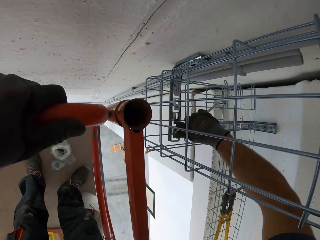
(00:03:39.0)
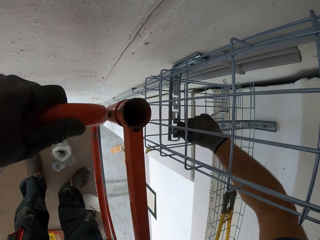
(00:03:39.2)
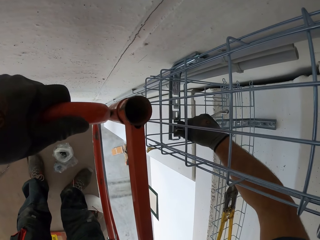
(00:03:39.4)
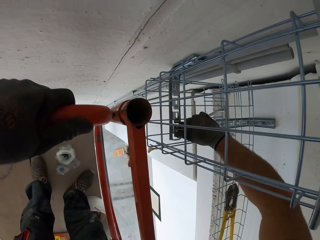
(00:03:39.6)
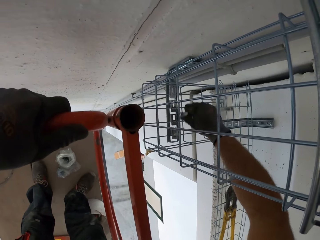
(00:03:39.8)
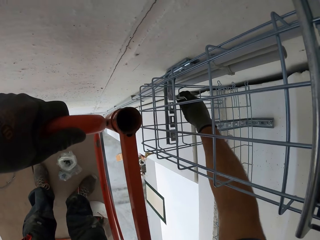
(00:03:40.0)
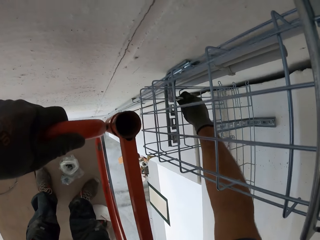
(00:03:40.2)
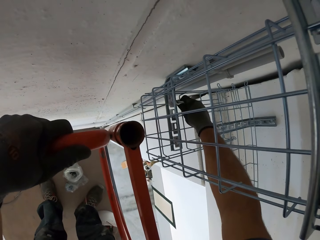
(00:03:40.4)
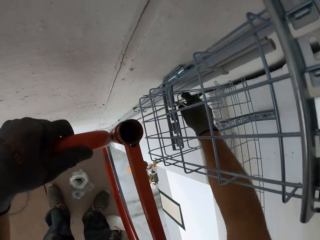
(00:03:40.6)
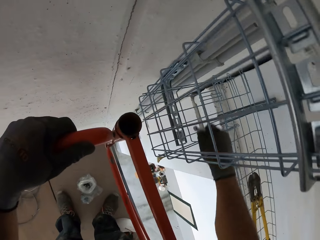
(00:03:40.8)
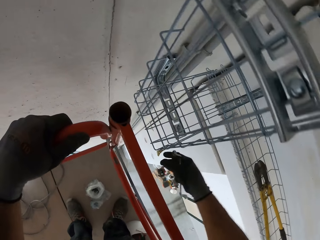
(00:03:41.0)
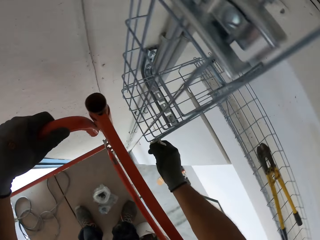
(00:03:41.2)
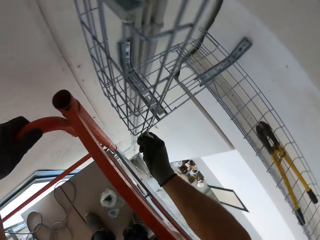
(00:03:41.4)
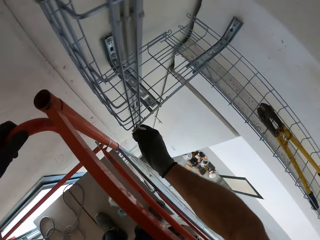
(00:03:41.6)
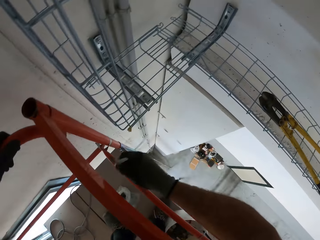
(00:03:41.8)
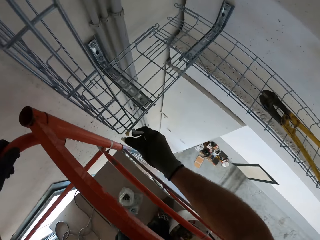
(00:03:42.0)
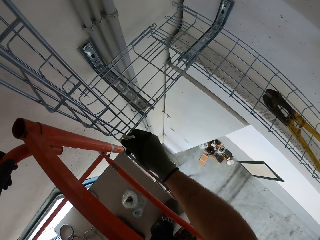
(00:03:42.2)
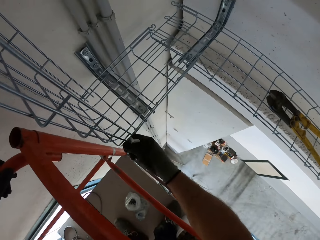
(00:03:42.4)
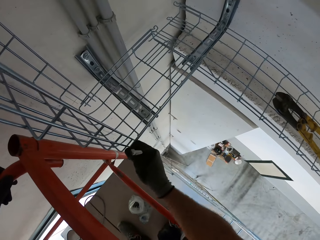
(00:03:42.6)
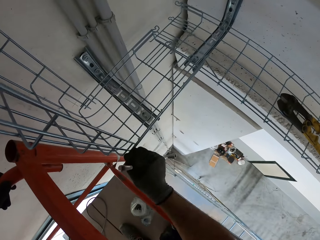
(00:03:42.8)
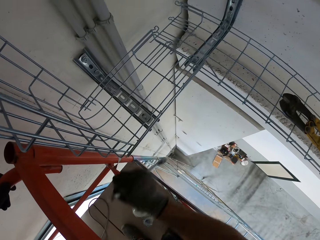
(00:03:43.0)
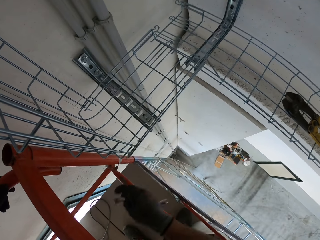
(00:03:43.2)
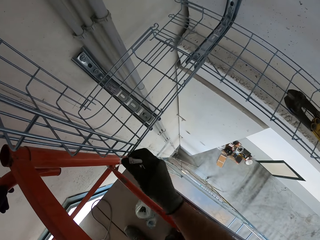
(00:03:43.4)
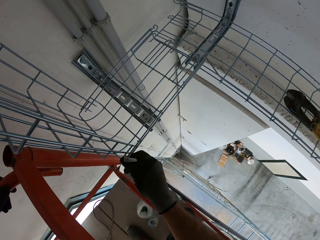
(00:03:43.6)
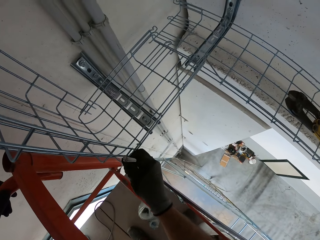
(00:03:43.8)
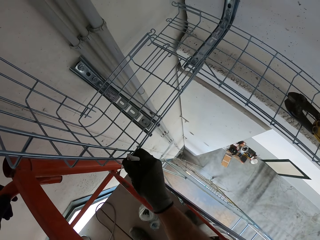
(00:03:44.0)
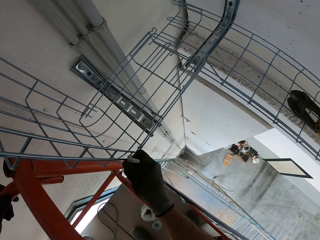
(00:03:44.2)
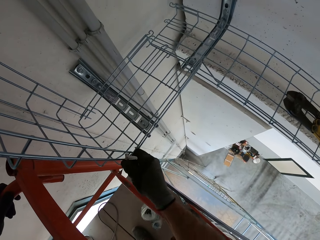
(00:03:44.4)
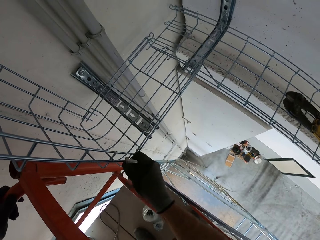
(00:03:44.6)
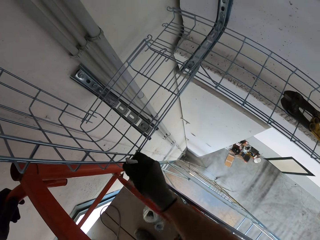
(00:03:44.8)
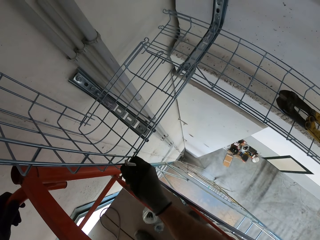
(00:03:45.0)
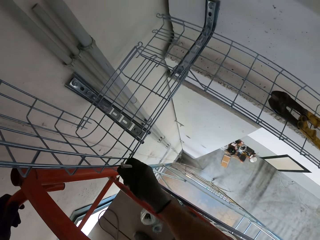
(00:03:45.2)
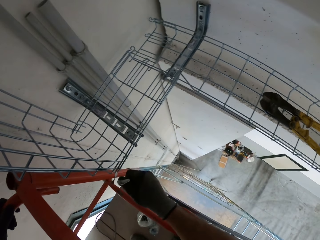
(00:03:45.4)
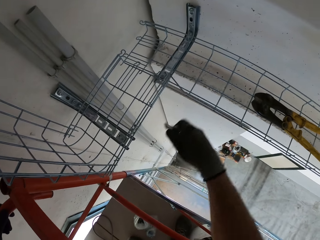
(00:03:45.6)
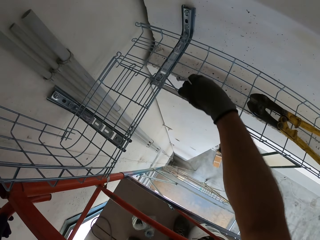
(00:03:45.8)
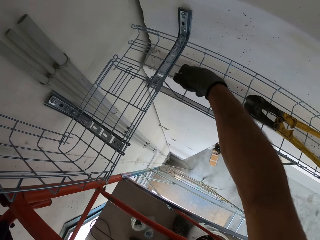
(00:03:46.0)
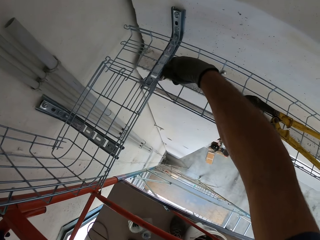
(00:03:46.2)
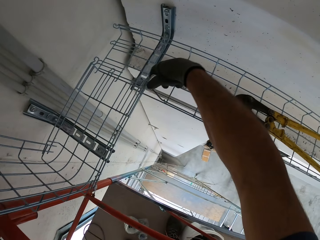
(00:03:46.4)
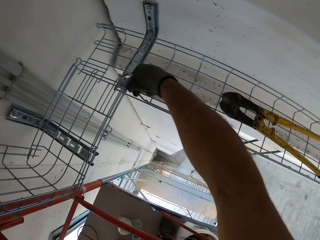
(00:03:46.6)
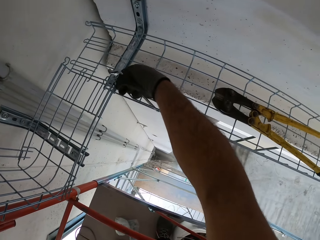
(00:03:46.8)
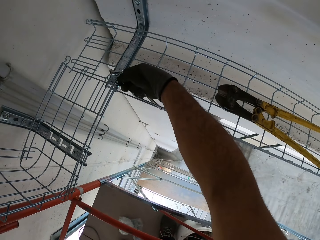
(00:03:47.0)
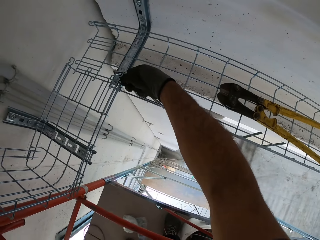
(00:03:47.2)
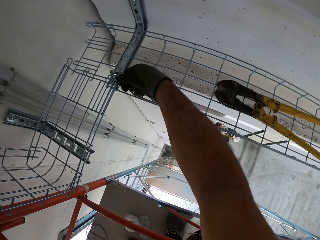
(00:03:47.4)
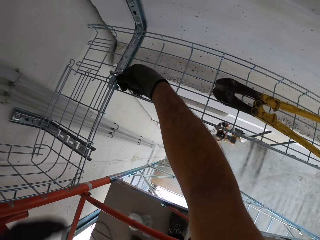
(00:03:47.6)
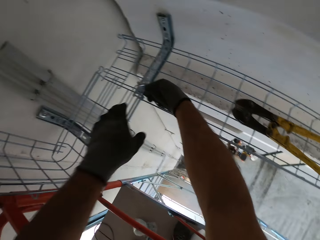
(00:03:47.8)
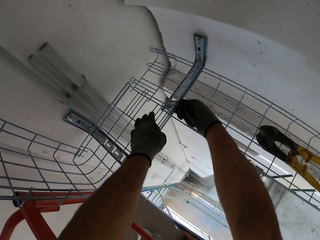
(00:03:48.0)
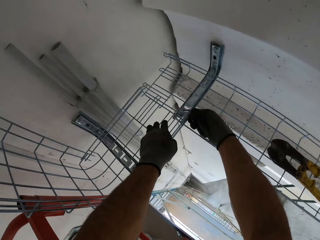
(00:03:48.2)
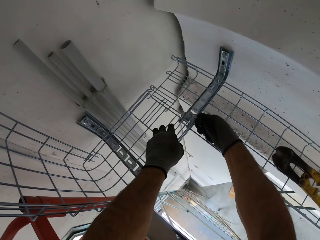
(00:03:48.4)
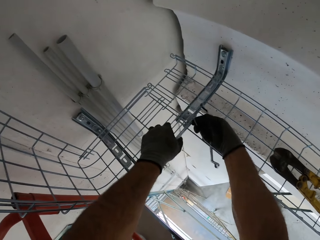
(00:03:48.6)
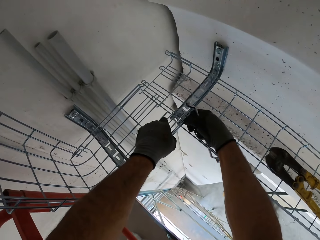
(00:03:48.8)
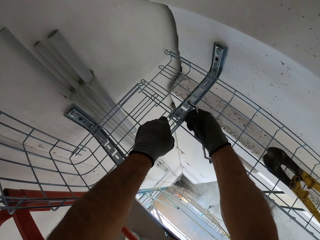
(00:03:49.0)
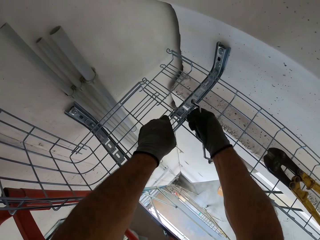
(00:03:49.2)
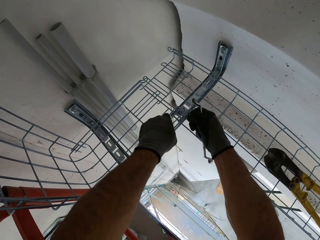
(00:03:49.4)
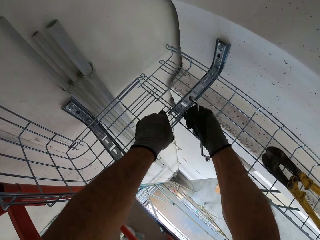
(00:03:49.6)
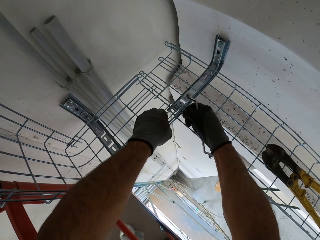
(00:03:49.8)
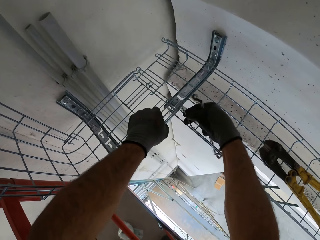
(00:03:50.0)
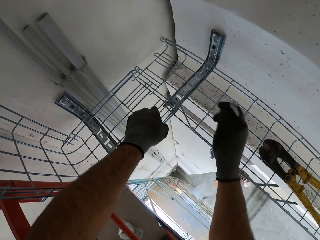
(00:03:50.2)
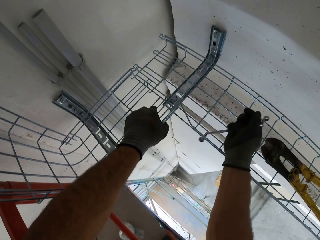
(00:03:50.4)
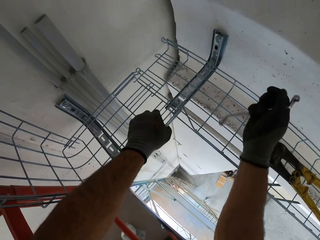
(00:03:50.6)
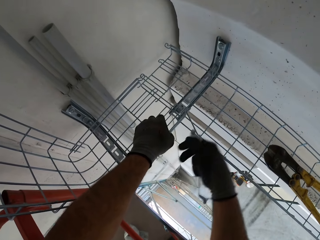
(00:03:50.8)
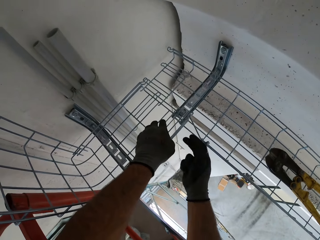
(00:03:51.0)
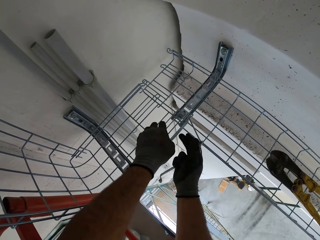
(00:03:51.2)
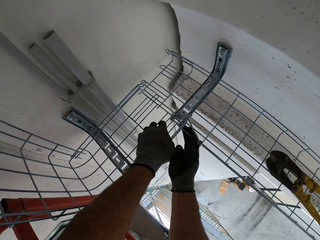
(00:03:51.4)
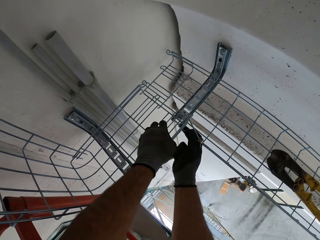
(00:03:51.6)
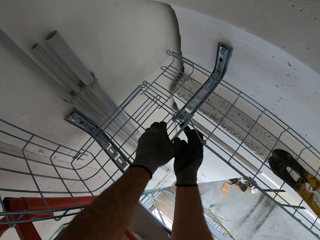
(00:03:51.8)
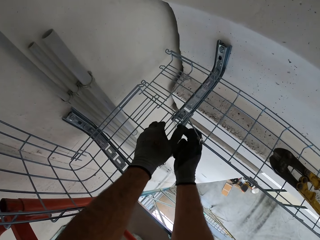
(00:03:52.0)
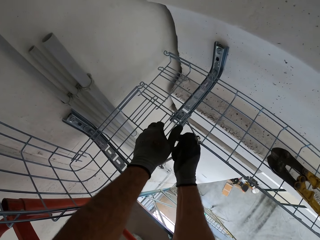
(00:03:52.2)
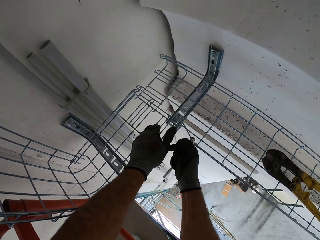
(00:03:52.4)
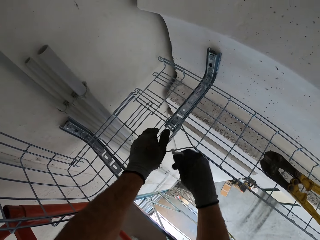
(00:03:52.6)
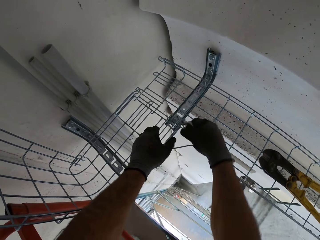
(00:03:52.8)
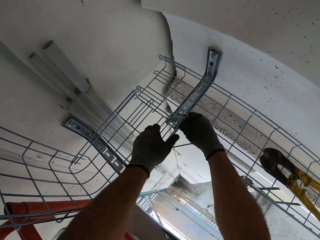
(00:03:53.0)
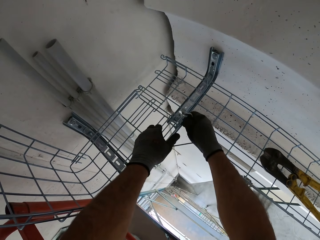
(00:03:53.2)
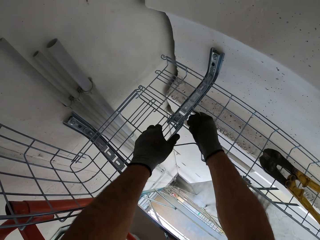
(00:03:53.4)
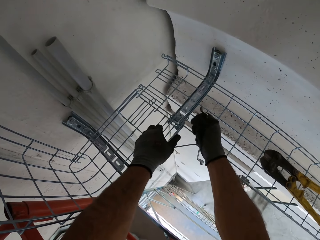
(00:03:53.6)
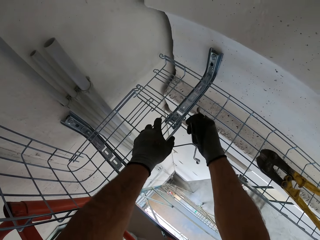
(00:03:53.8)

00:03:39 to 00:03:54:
The camera wearer checks if the wire mesh is tight. They fix wires.

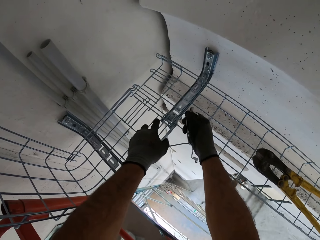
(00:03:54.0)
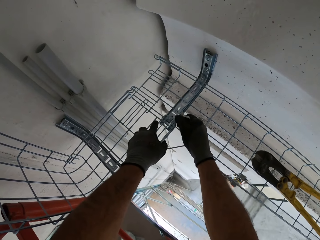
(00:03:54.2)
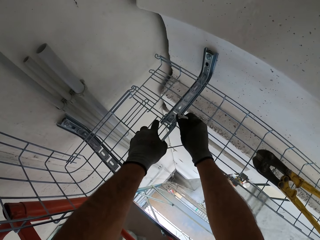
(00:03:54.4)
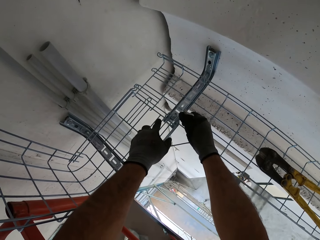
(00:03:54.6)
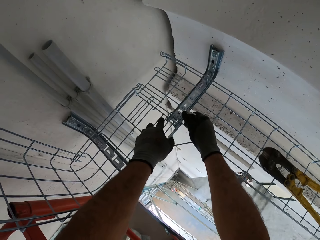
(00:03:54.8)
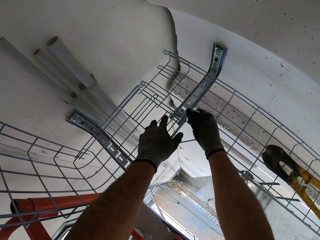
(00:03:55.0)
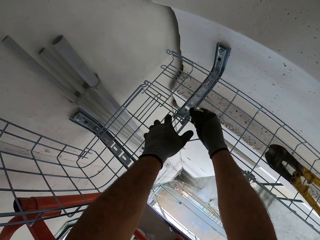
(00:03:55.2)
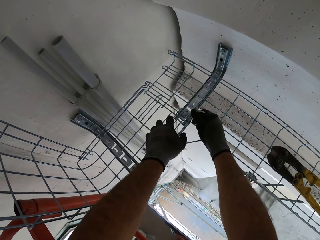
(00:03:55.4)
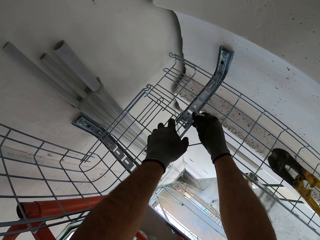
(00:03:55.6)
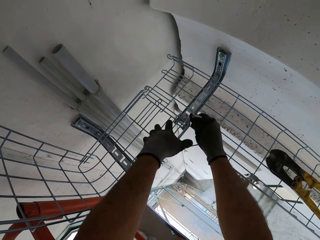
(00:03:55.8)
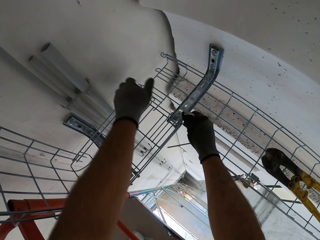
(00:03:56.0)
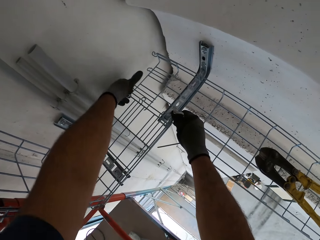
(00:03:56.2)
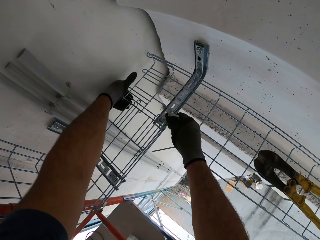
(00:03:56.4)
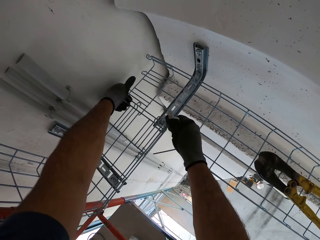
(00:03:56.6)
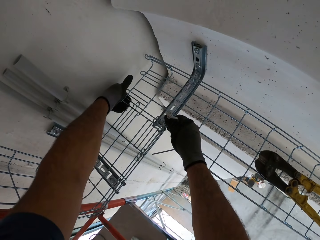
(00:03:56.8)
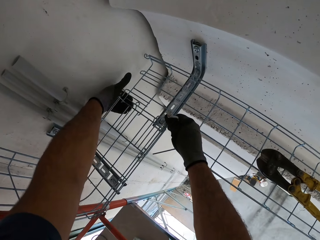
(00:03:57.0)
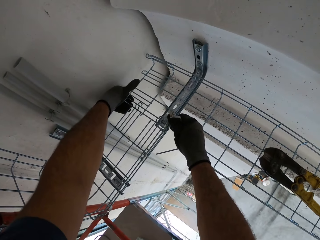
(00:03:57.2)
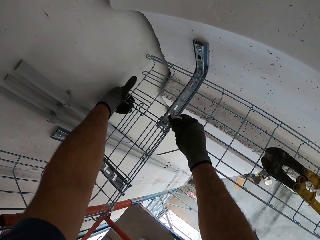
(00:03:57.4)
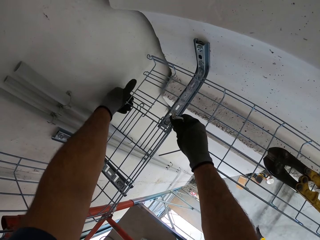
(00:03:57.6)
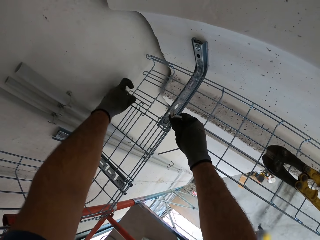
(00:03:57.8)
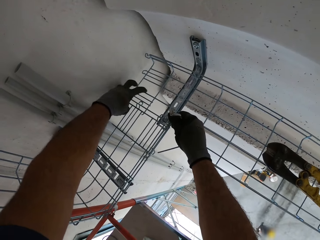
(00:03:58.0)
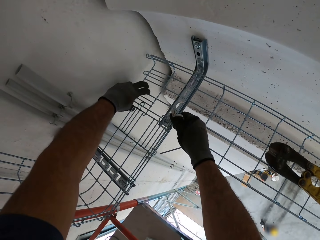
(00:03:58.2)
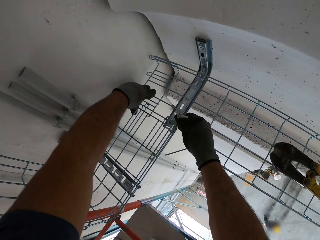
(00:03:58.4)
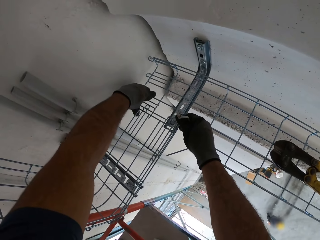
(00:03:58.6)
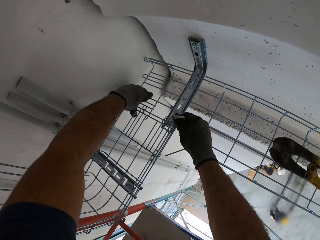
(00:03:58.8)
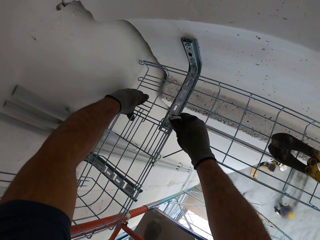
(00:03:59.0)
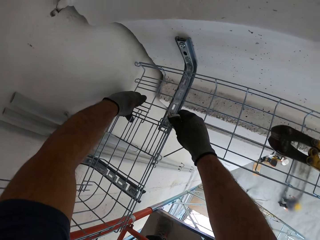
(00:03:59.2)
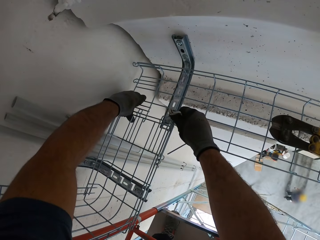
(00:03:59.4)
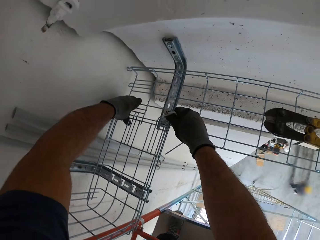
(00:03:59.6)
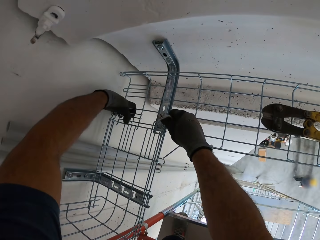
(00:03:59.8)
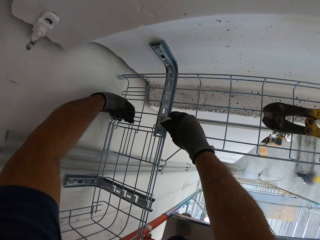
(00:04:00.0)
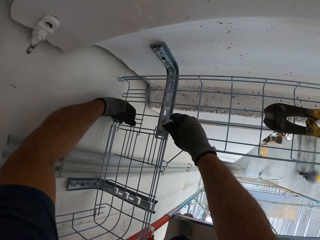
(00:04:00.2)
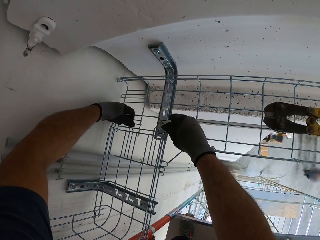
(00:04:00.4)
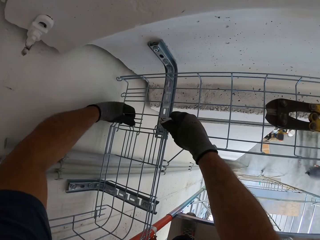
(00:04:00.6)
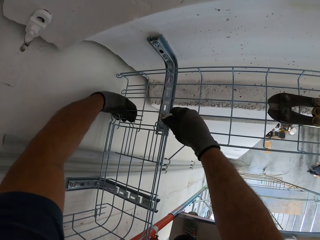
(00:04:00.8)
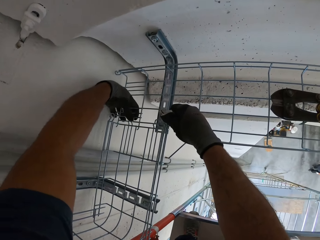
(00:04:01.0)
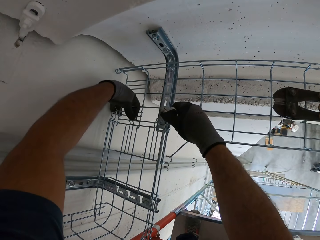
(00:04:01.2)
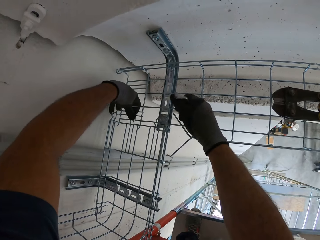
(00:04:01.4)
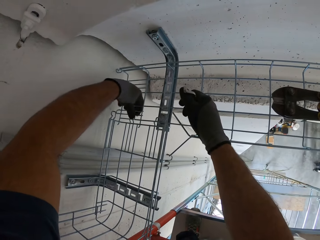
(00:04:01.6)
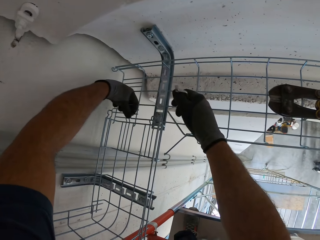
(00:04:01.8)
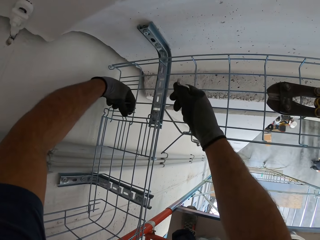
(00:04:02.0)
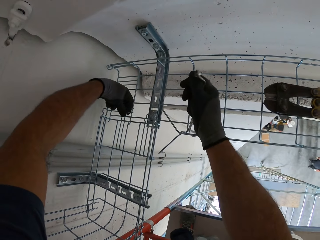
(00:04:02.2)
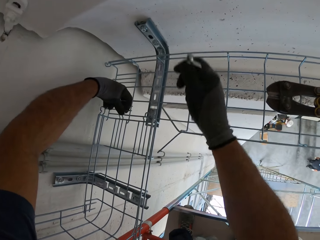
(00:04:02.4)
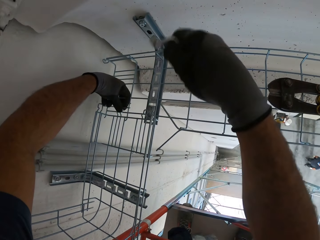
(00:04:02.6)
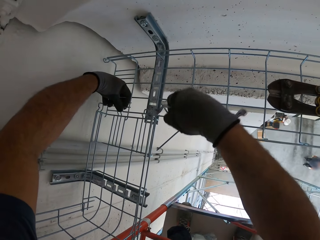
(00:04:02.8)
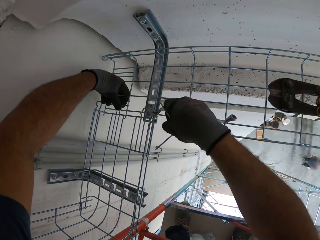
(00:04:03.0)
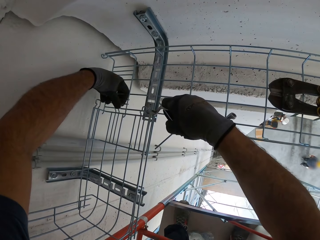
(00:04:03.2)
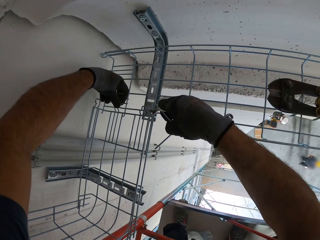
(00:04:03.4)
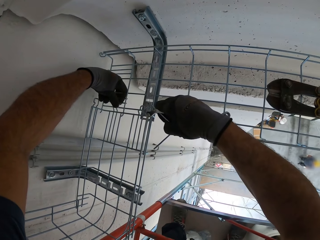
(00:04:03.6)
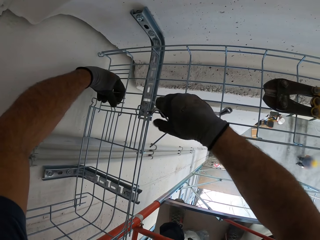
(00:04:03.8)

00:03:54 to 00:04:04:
The camera wearer touches the rack.
